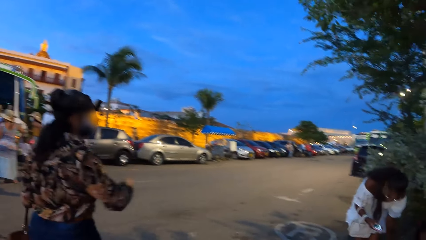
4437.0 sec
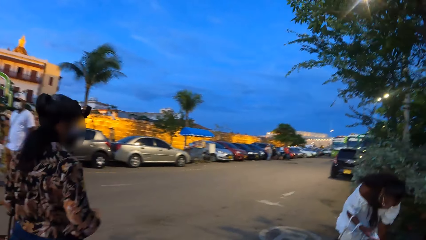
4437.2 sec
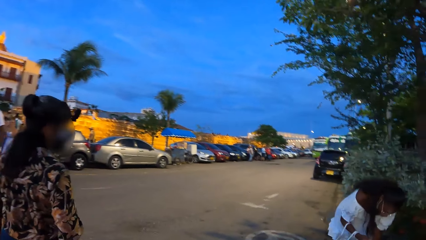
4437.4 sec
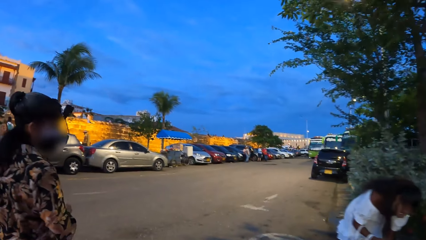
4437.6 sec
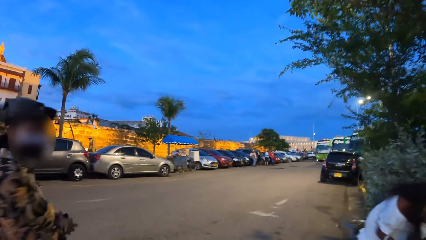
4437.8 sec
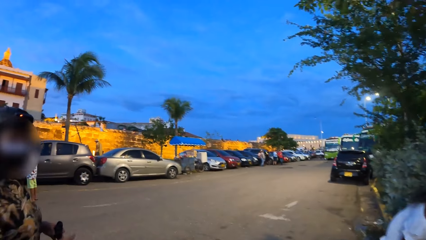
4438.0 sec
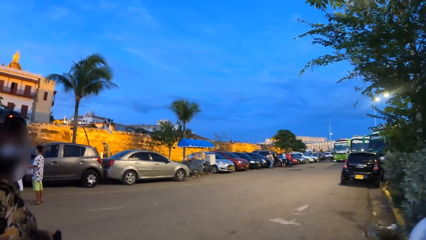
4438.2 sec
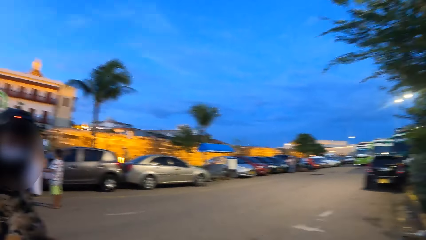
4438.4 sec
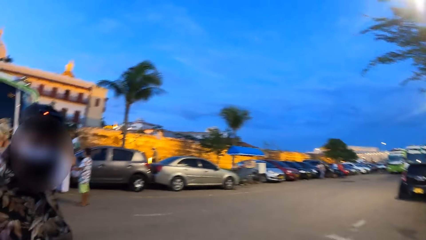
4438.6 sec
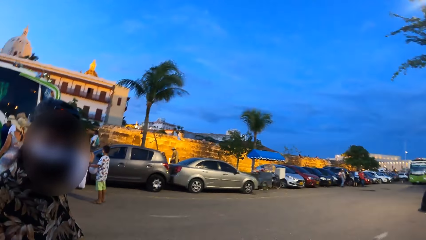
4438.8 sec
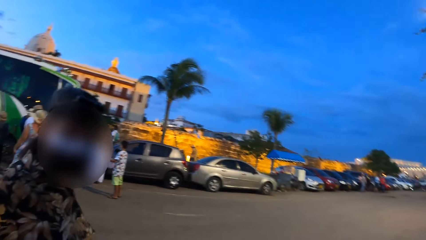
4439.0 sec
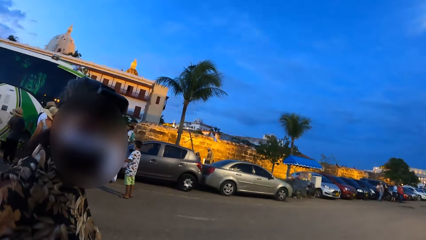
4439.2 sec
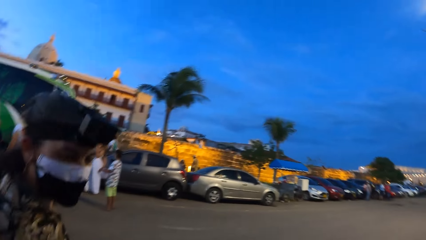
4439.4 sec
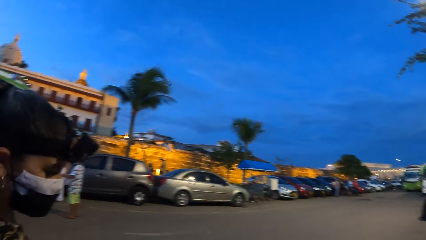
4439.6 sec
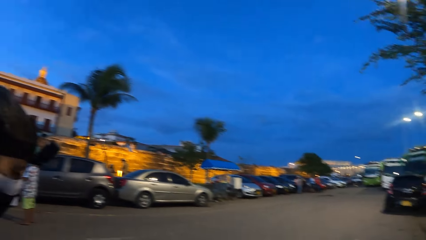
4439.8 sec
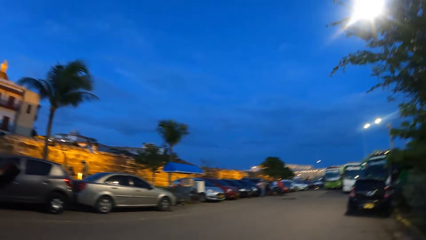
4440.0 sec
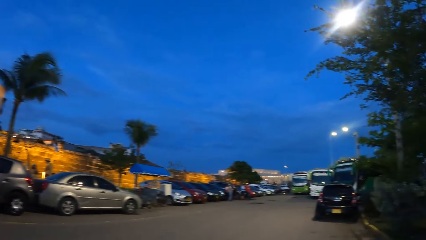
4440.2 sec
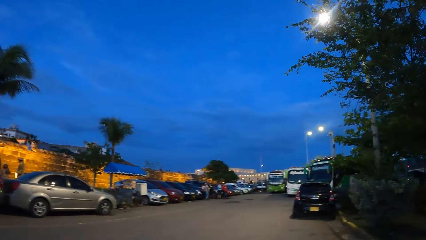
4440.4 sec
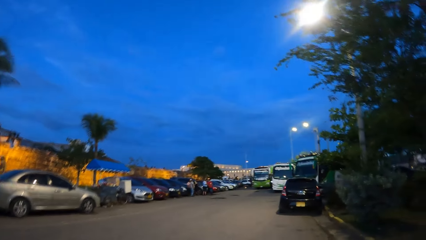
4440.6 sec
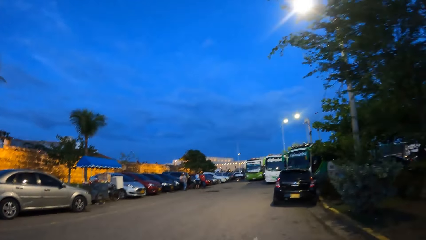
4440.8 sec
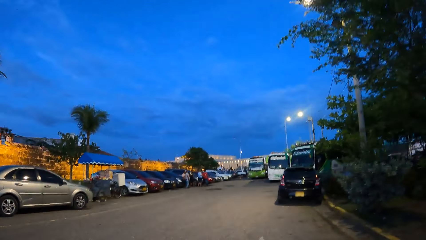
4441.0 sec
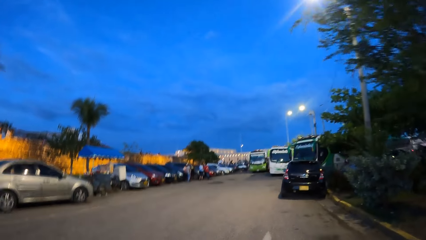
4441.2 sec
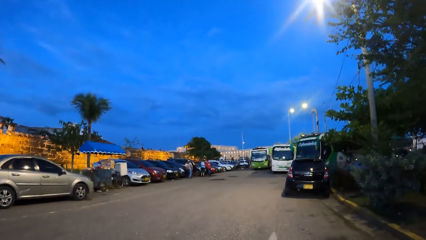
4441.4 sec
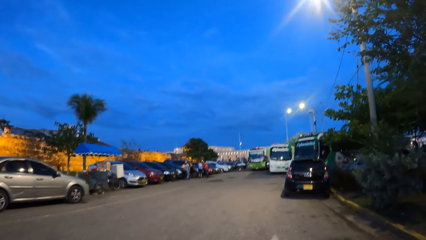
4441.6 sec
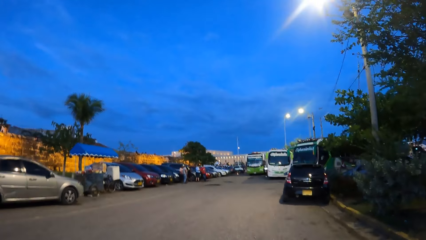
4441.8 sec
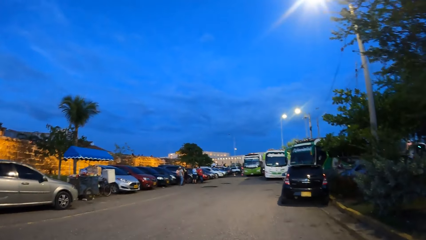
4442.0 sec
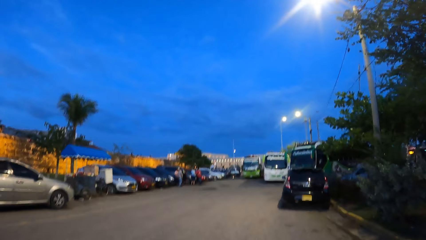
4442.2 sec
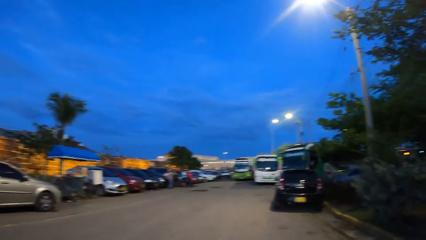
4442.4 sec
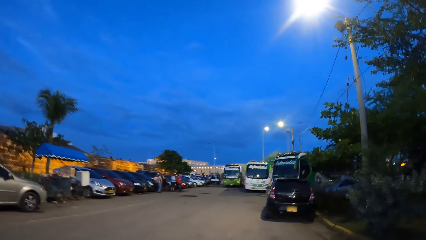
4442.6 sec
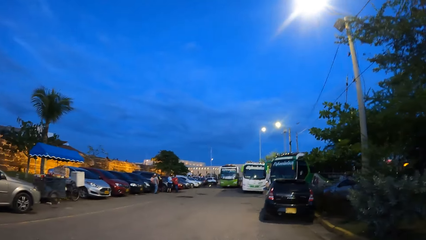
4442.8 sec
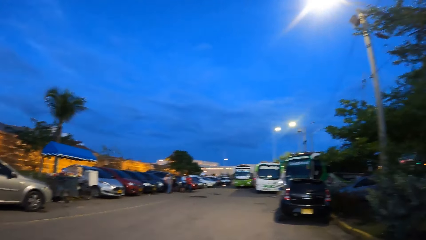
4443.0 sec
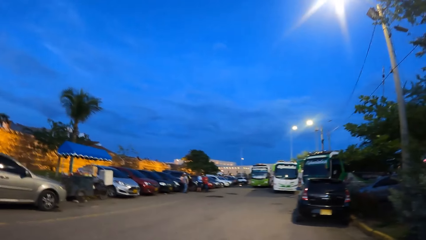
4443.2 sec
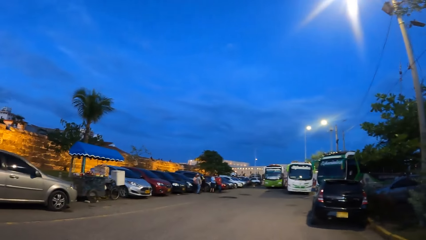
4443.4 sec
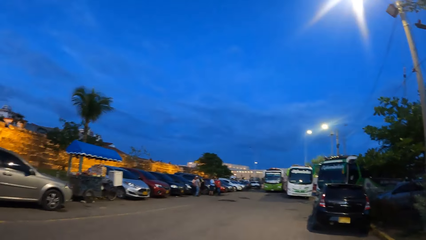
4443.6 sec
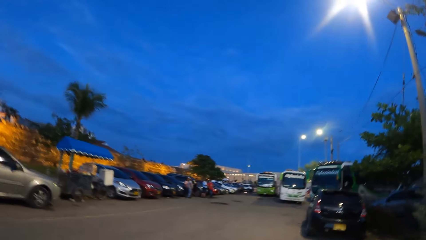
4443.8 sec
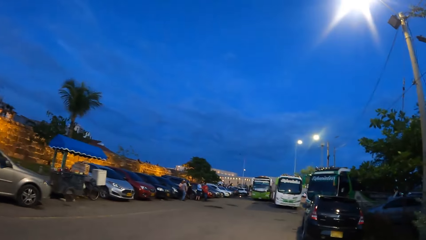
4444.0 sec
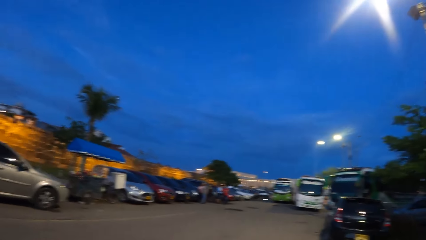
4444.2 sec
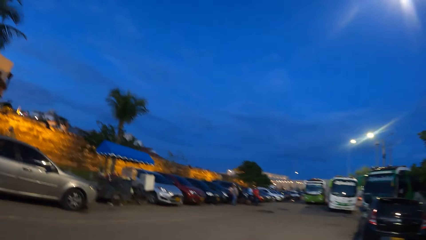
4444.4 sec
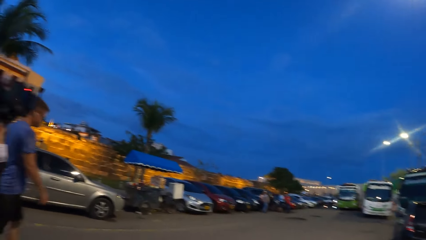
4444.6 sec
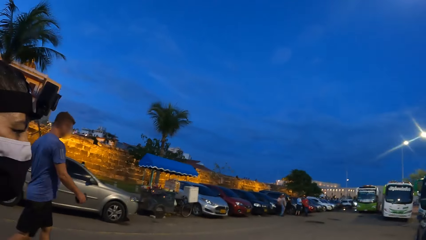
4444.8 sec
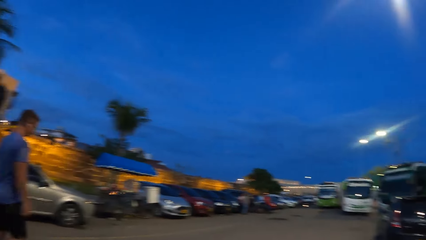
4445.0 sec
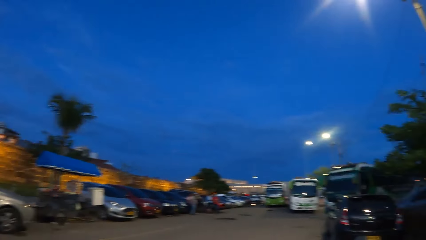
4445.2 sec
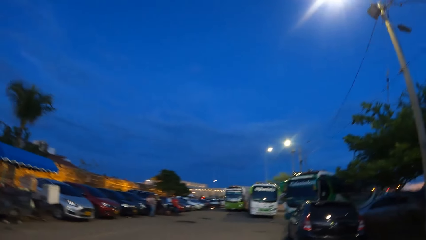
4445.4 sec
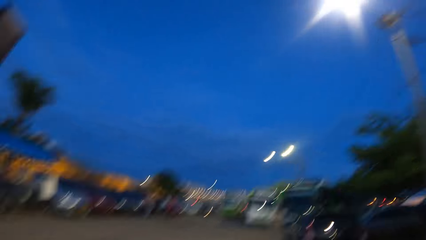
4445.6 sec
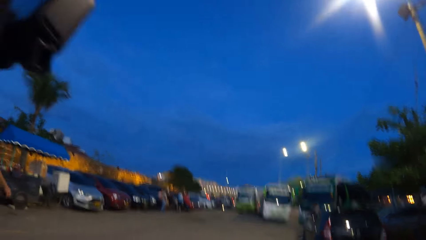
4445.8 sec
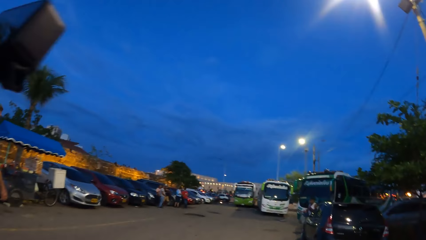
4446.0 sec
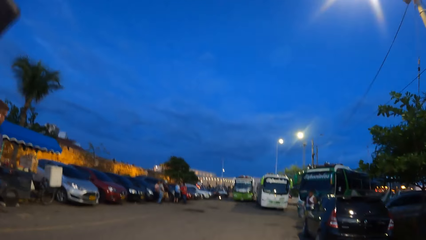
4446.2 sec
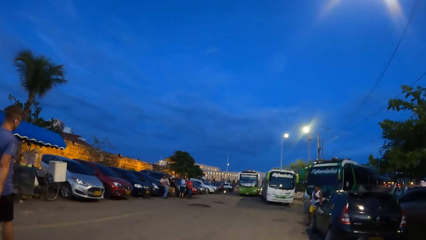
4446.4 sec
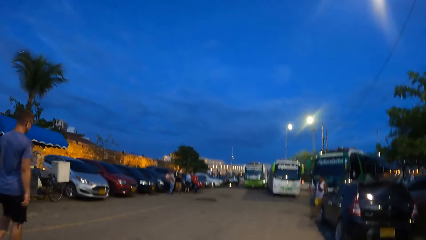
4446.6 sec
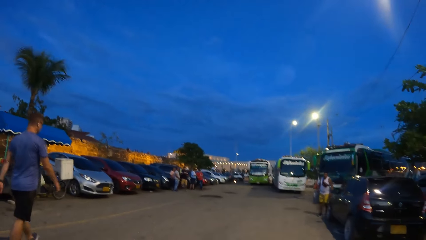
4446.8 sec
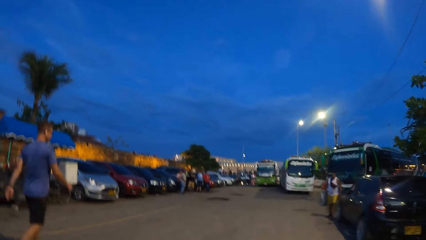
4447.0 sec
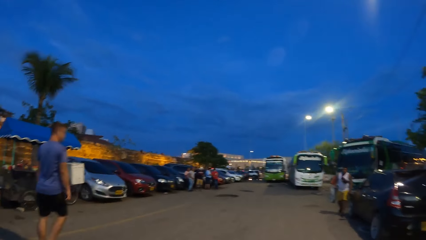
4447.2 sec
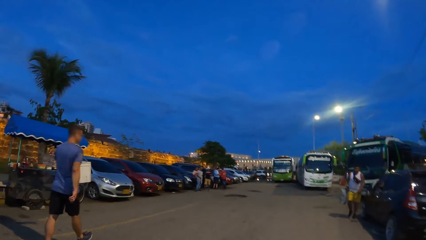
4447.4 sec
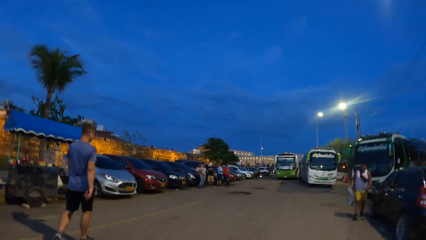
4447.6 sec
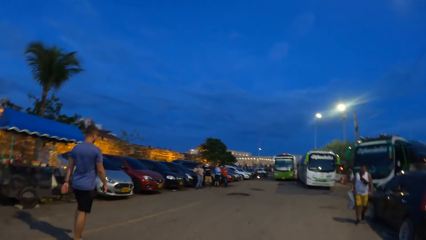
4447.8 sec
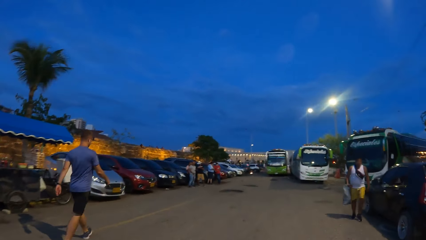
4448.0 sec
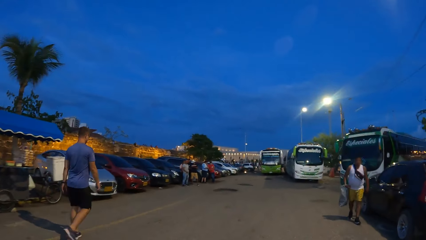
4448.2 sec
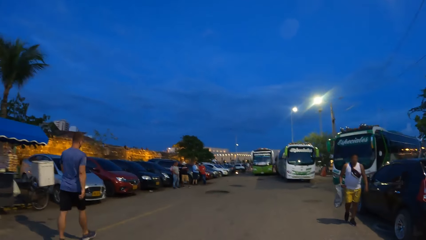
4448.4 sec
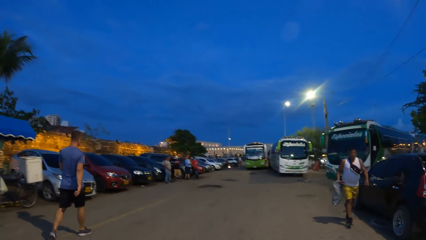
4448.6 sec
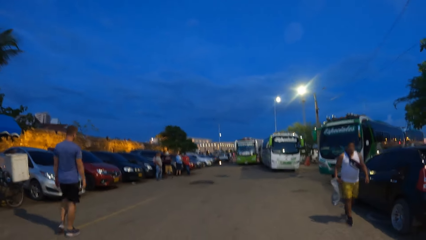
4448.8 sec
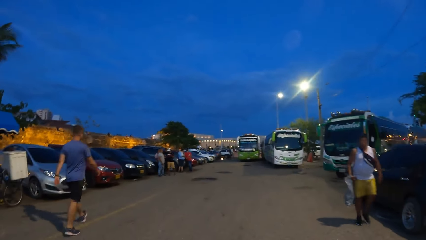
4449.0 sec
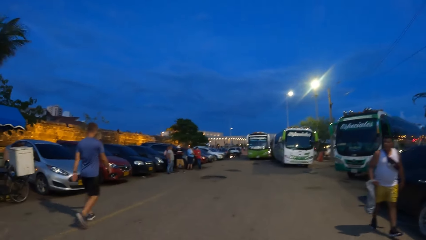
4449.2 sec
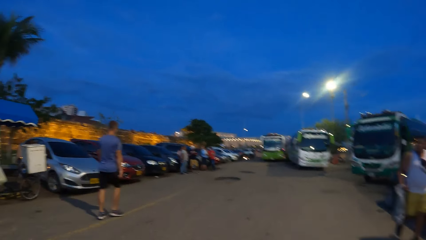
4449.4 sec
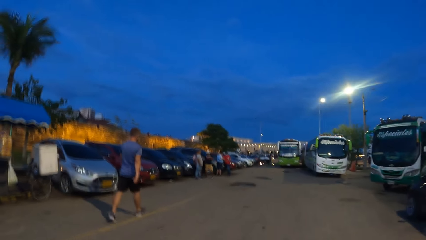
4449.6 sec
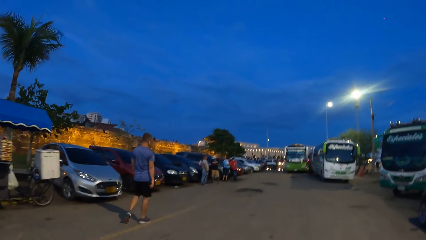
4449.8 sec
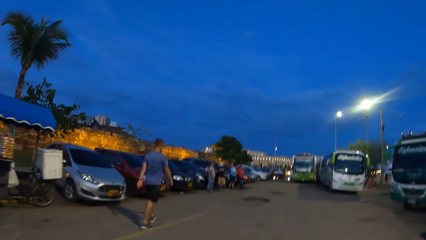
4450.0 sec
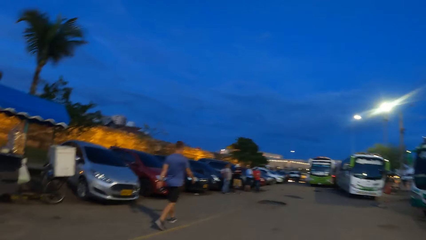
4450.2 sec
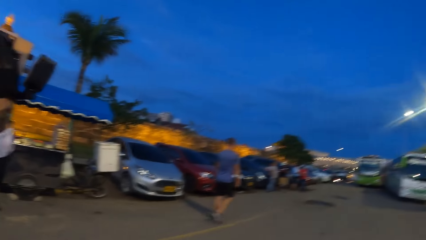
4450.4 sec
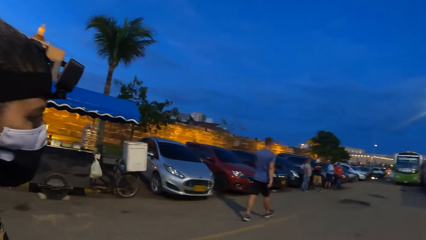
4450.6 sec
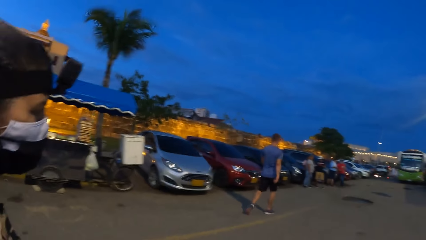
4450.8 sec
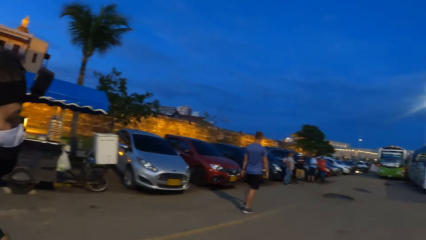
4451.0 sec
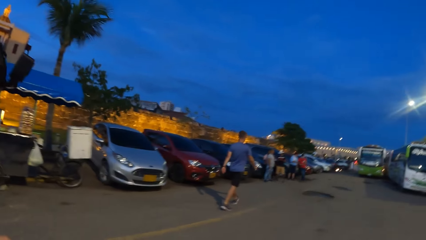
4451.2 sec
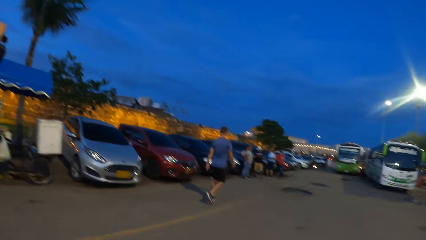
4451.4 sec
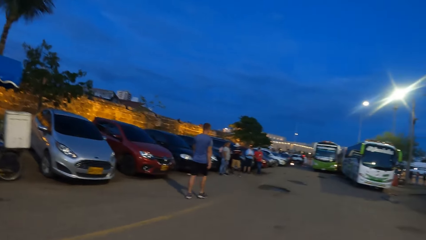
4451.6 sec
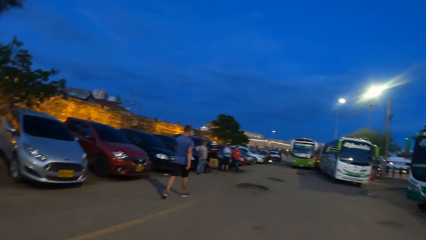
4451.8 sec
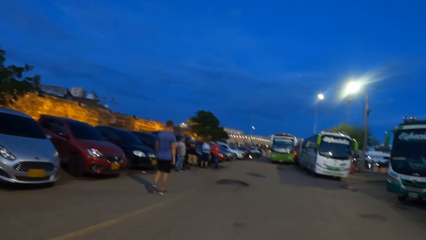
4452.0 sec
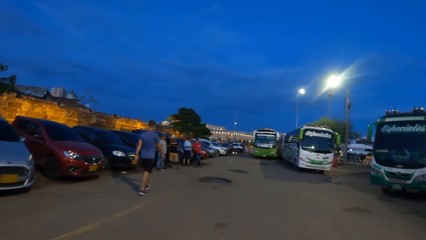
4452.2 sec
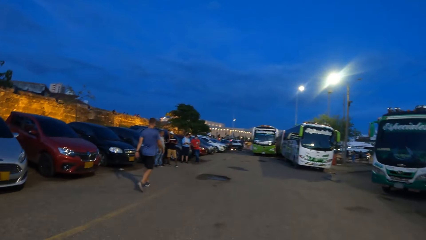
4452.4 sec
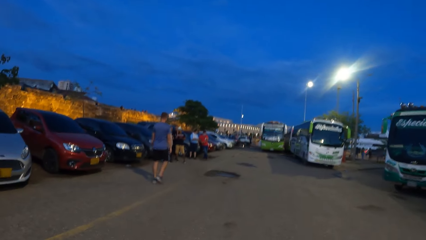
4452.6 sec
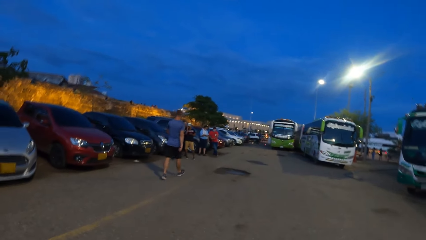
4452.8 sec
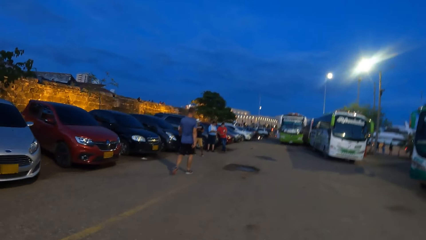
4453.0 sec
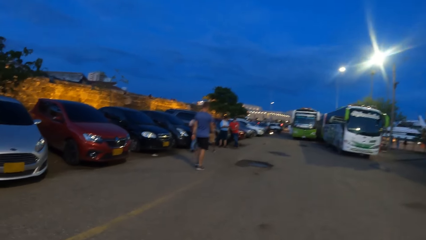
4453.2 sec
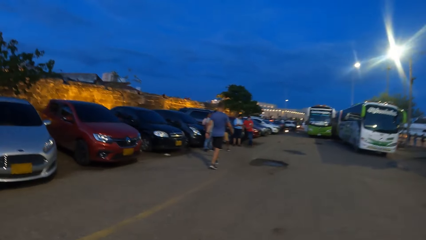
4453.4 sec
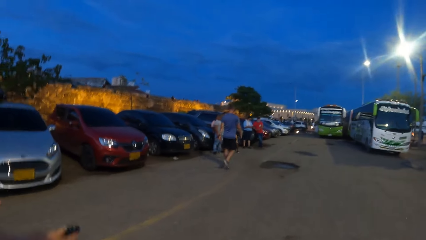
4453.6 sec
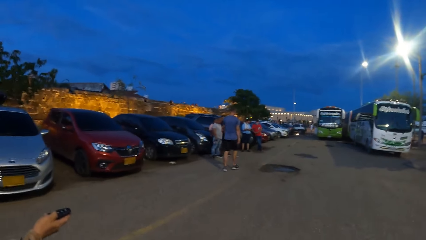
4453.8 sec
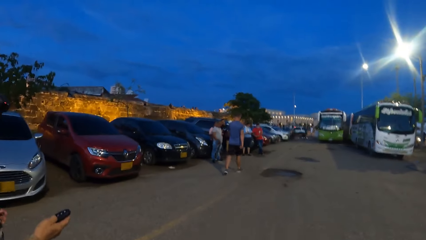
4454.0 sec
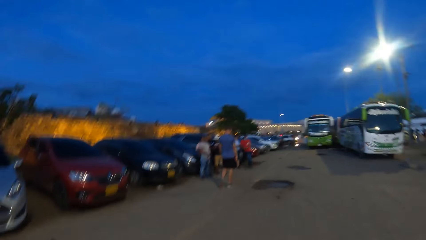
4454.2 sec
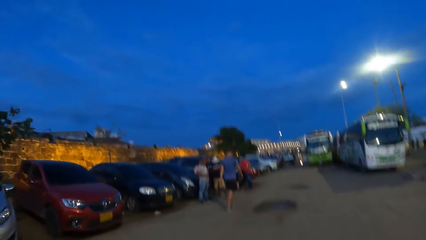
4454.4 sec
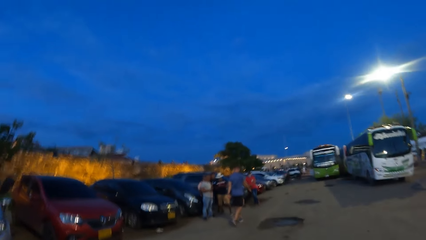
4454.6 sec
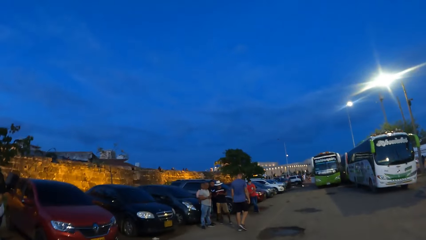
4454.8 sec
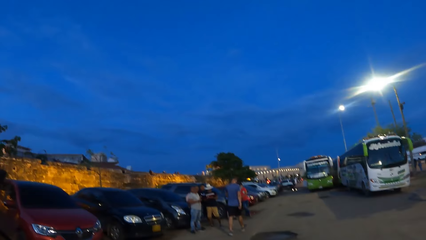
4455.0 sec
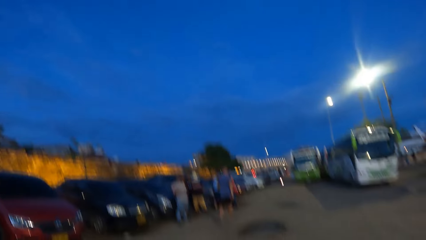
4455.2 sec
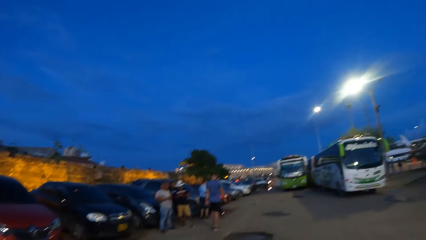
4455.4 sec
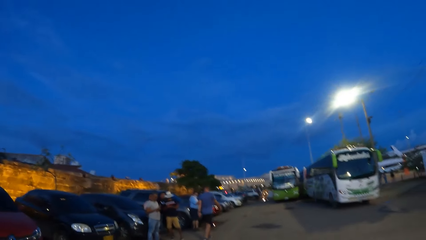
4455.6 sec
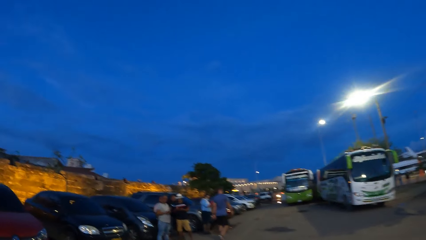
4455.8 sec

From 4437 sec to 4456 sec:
The camera wearer talks to a woman. They walk with the woman.
